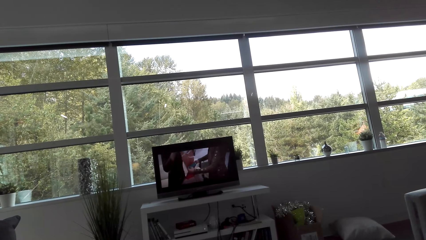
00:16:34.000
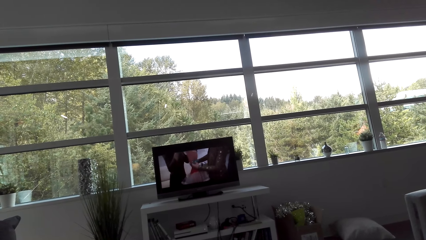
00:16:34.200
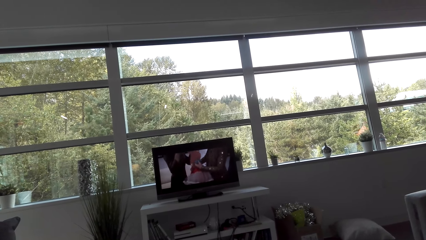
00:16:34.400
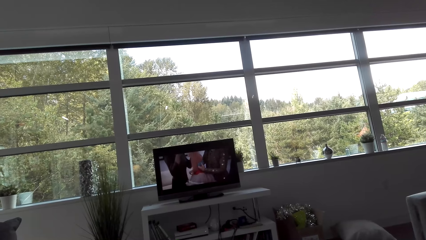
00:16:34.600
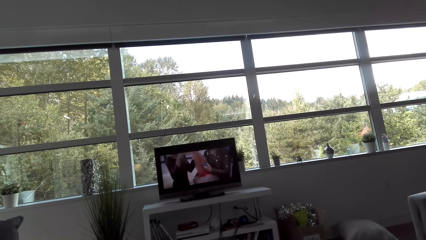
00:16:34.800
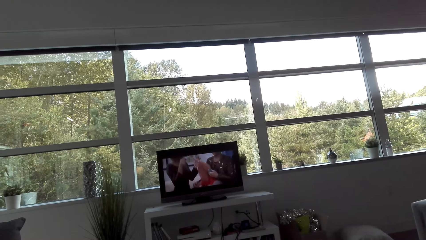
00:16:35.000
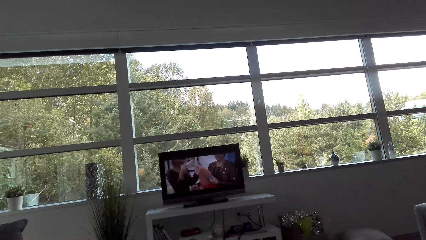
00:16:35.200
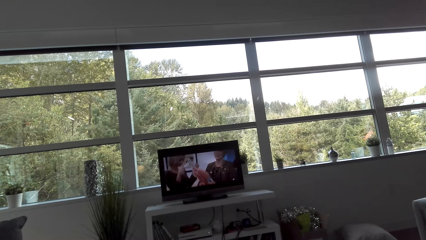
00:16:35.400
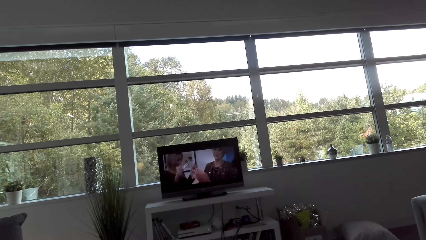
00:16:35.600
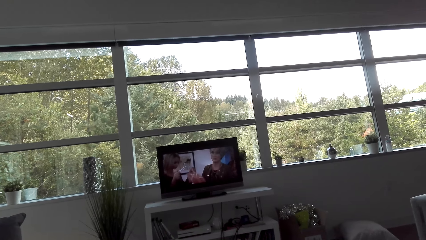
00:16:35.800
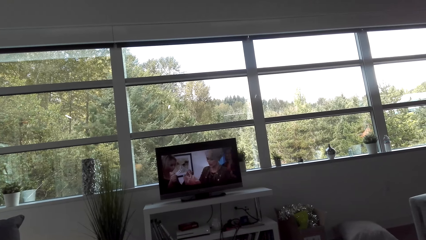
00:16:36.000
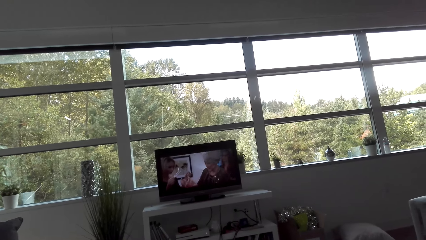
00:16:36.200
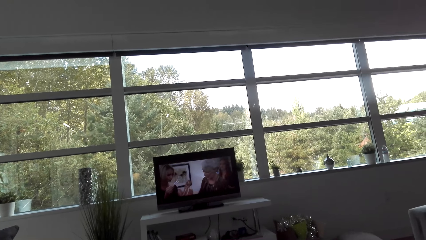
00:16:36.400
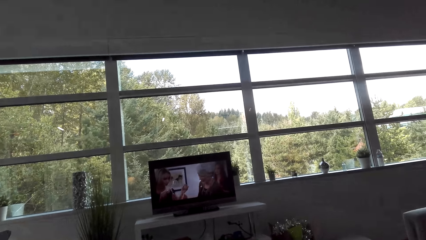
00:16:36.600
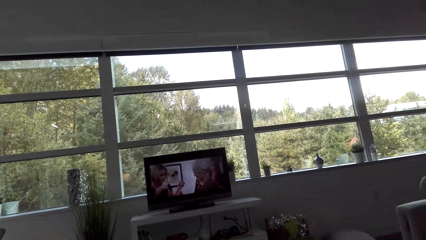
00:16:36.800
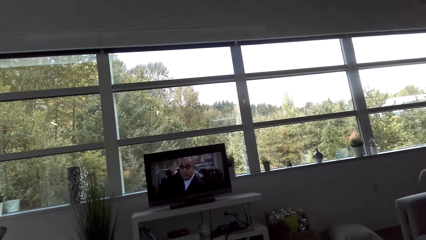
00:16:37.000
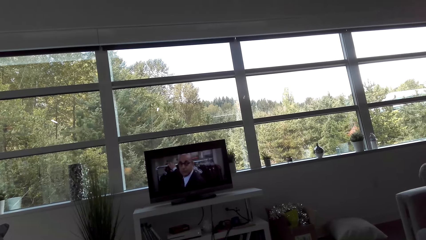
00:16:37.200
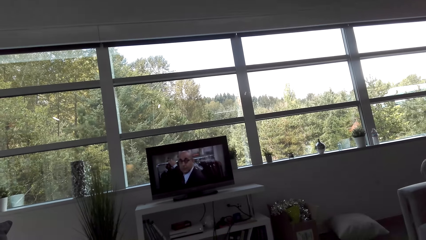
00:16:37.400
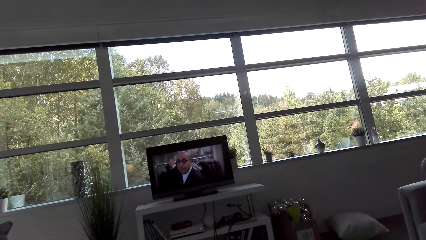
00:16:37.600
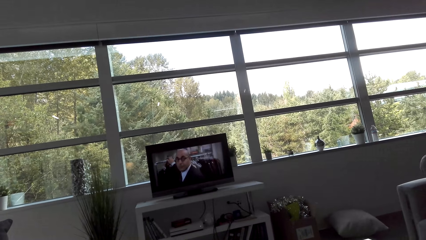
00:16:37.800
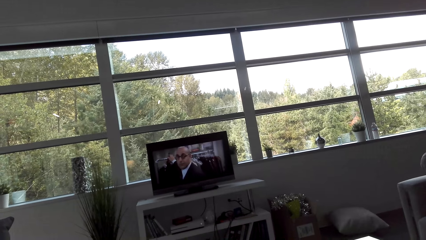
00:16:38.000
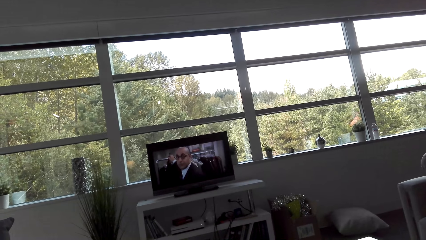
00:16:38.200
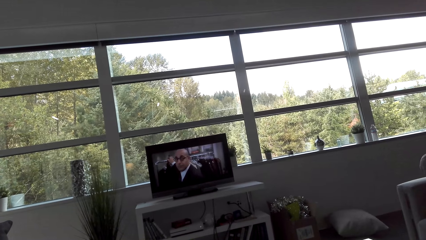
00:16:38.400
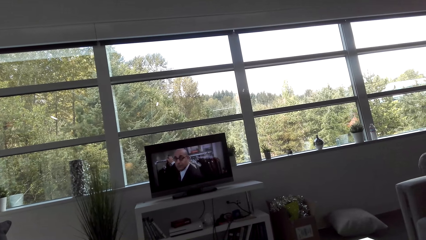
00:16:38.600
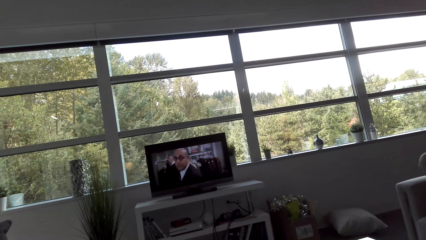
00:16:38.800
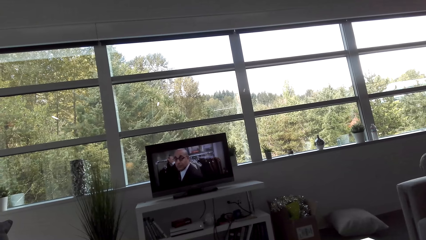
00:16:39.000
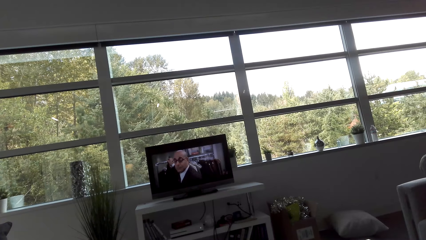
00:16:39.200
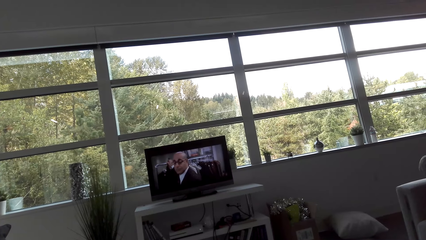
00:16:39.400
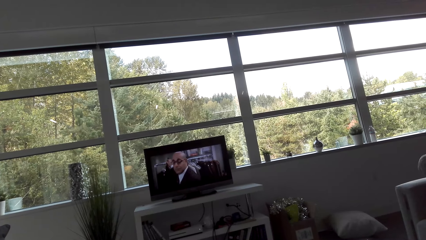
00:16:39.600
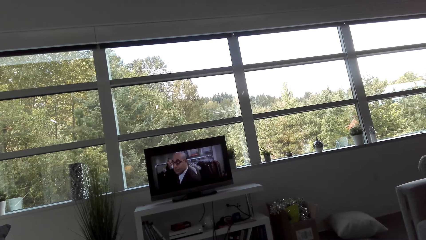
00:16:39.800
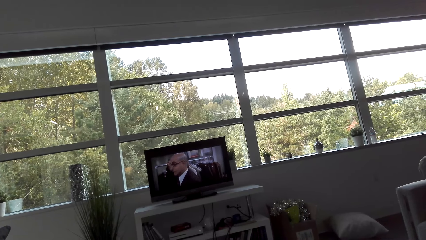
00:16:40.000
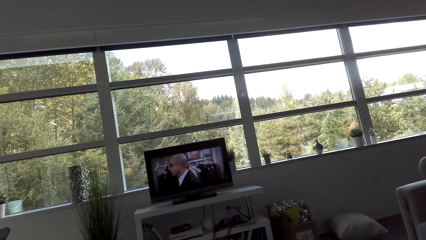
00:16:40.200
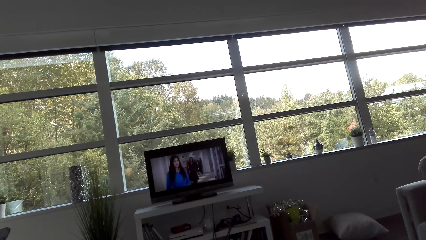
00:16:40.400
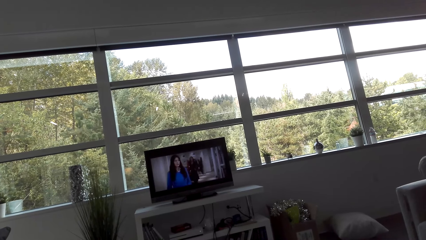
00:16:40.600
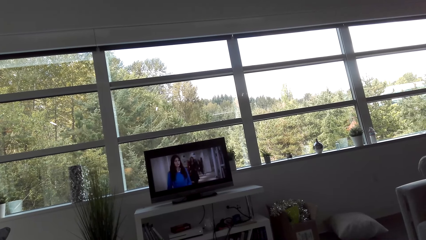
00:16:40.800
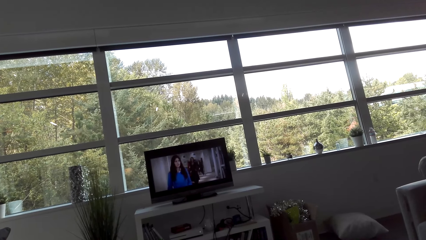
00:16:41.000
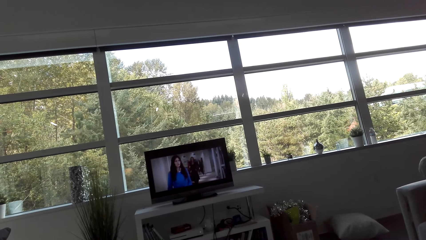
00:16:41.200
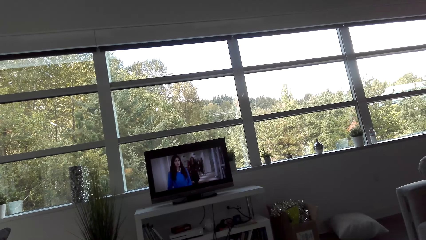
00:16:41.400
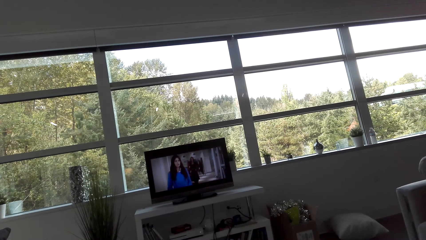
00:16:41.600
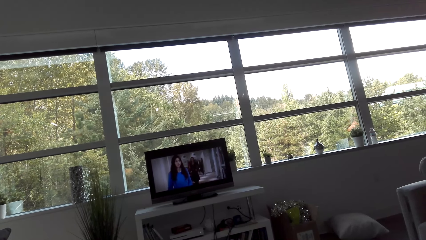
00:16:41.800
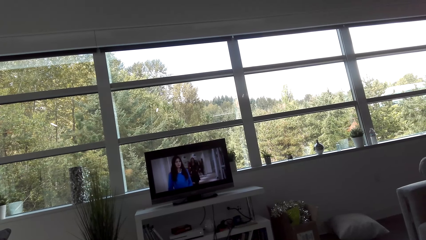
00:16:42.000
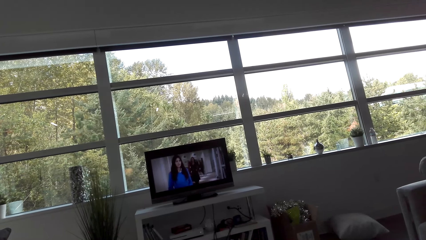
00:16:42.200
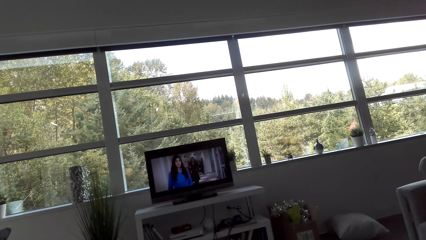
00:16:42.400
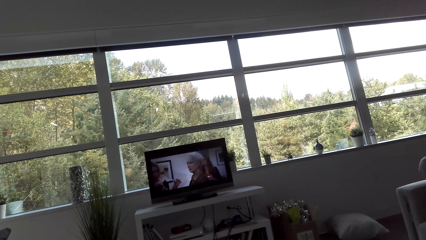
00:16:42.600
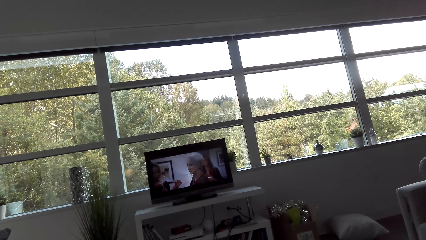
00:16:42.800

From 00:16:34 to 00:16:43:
The camera wearer converses. They watch the TV.

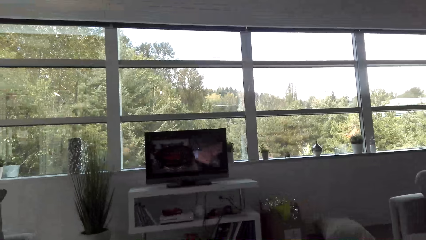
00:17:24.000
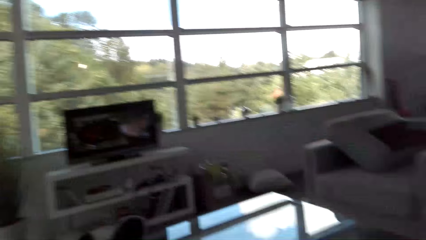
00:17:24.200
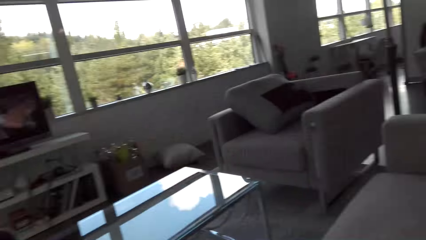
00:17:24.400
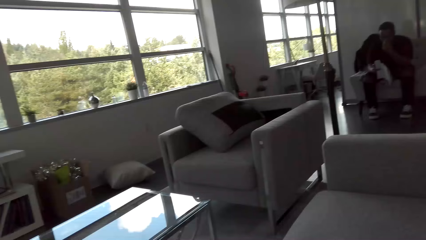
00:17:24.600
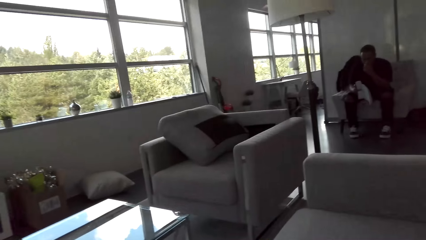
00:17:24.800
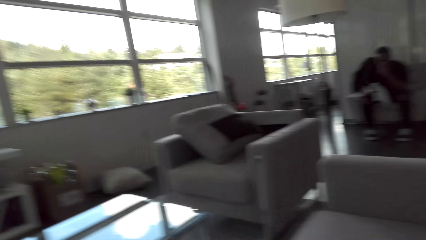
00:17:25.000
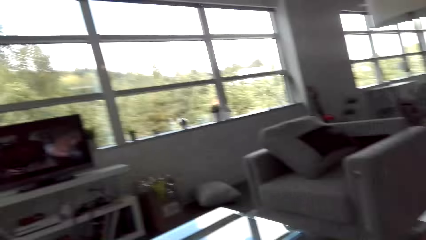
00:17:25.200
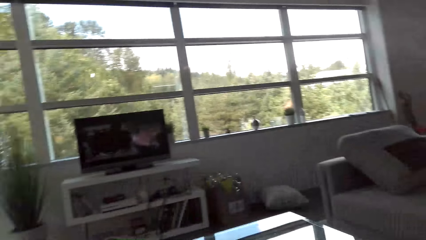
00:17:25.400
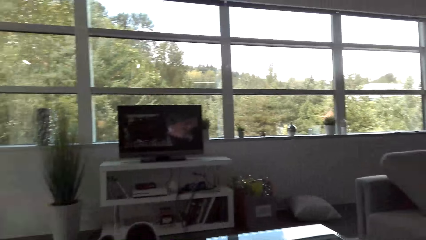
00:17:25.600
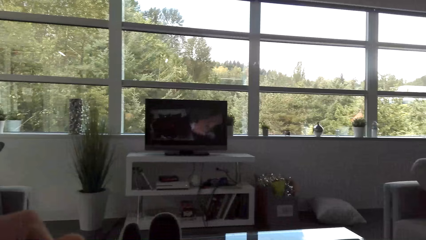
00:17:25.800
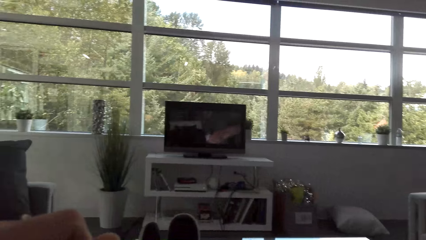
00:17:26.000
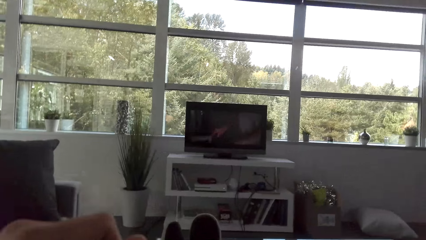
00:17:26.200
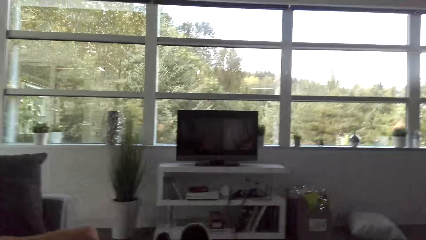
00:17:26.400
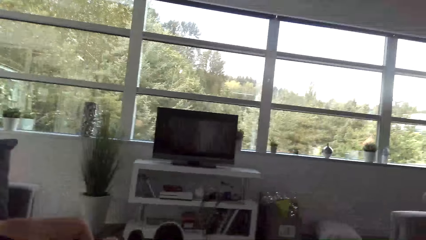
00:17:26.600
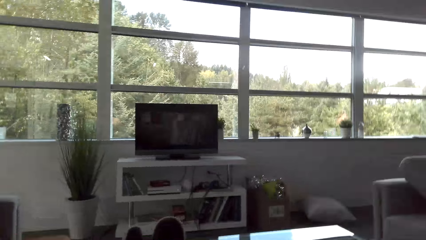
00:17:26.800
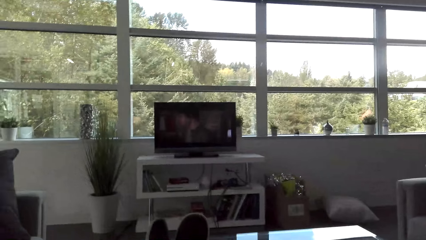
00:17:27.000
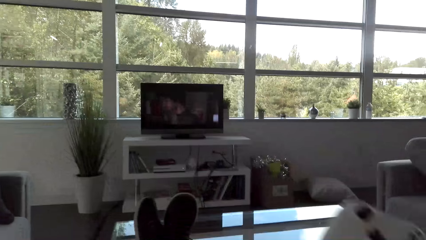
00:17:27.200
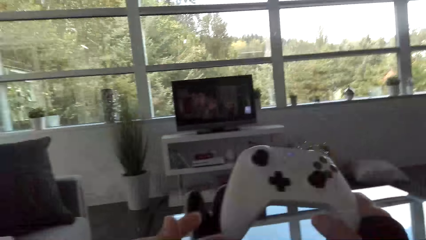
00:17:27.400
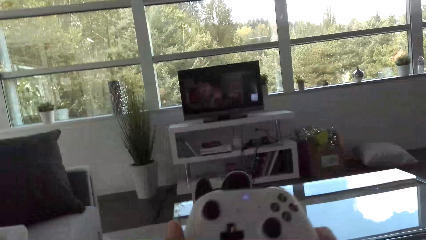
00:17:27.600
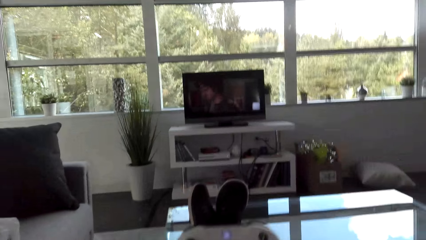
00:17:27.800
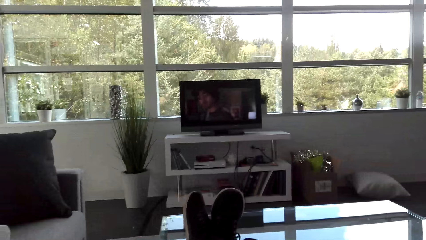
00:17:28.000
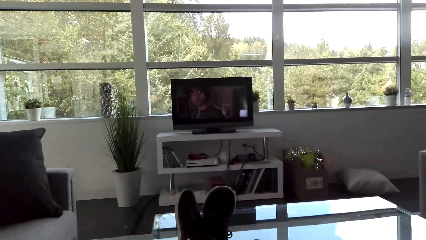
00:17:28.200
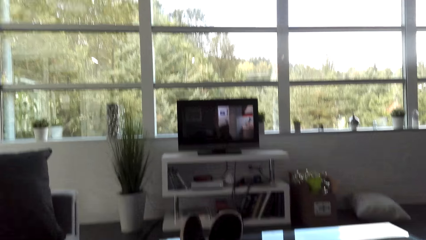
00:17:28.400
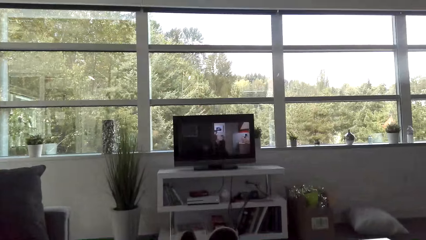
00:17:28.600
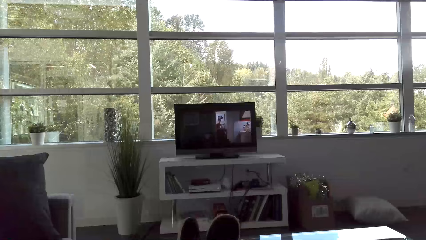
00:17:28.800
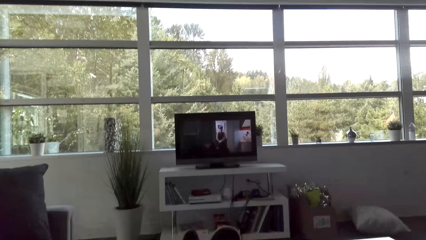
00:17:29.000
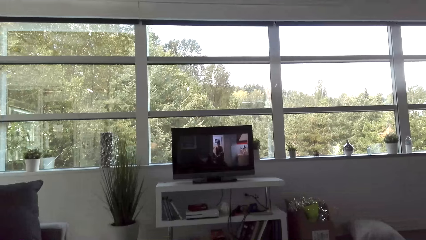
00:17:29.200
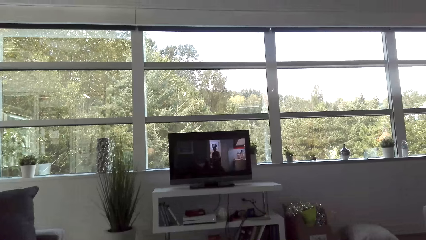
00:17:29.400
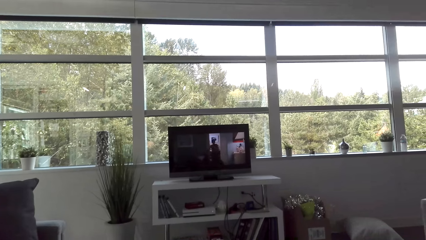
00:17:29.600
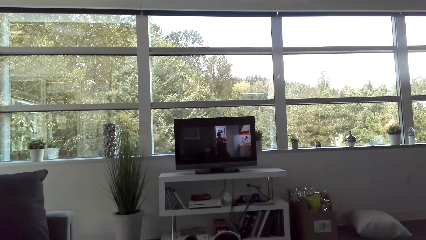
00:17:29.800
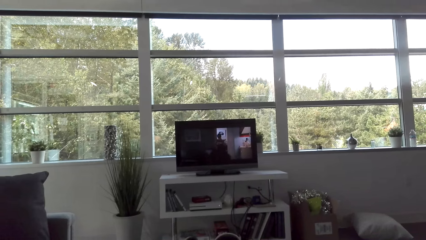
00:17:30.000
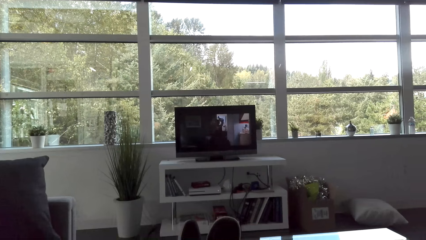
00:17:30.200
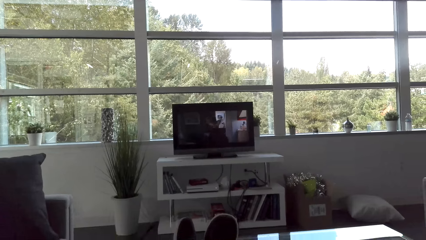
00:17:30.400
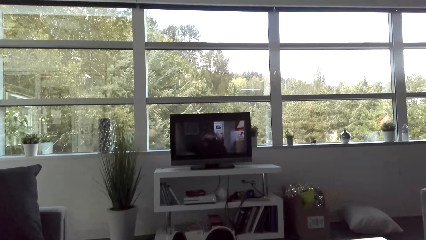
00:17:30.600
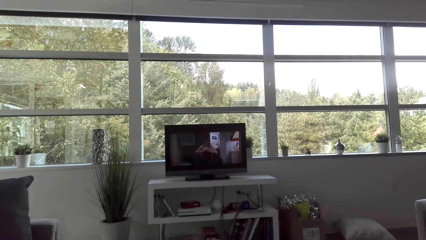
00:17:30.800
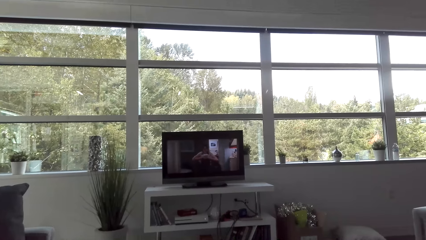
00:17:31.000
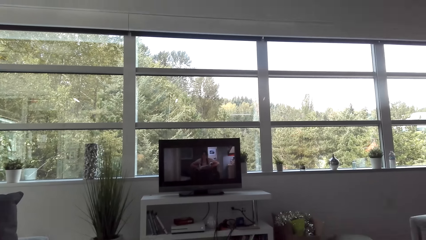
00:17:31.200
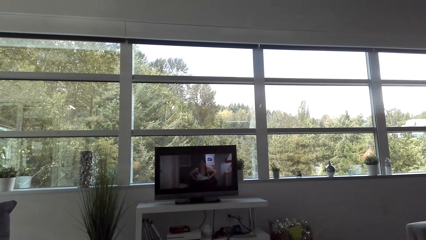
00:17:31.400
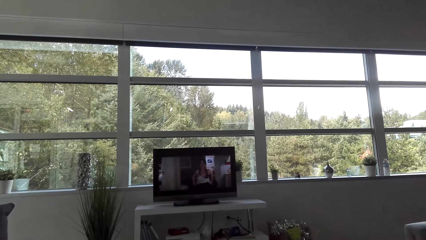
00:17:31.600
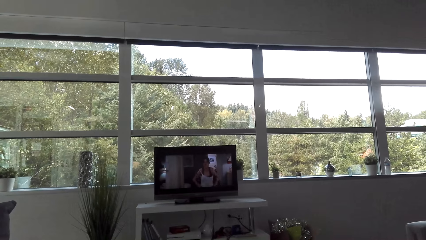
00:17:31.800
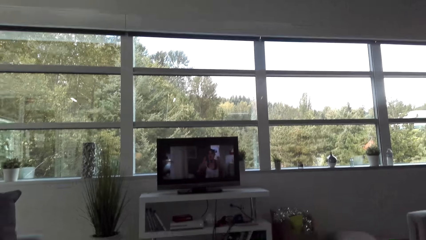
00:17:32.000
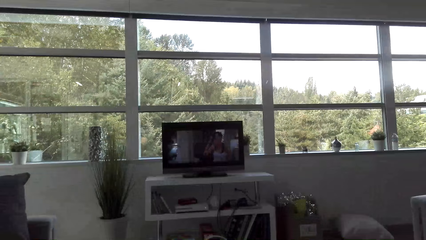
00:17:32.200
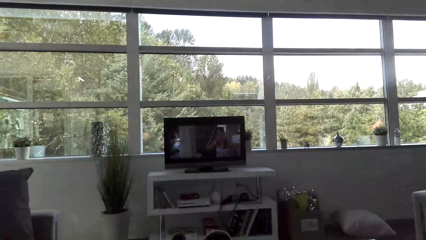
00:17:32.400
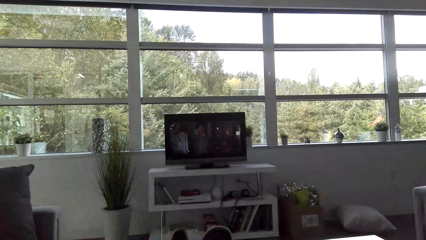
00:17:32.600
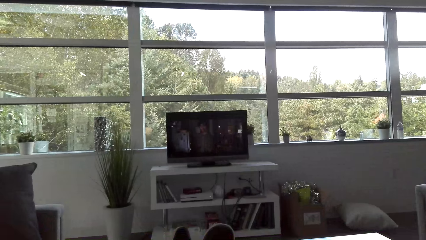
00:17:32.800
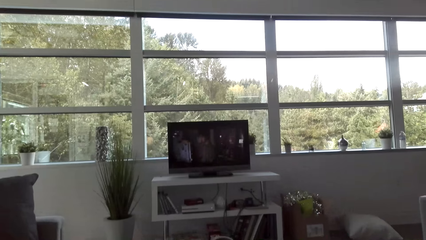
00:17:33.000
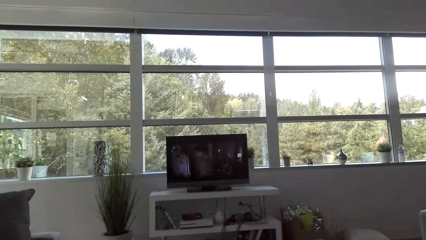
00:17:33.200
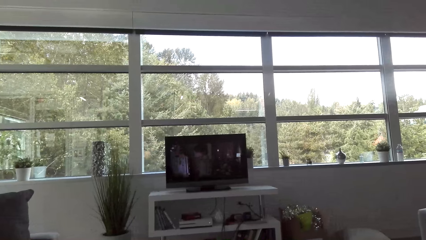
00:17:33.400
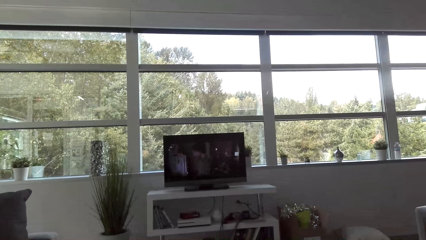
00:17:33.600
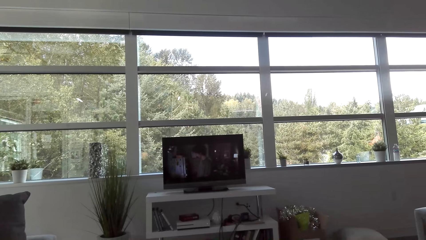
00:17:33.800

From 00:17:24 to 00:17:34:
The camera wearer looks around. He raises a playing pad with his right hand. He watches the TV.
